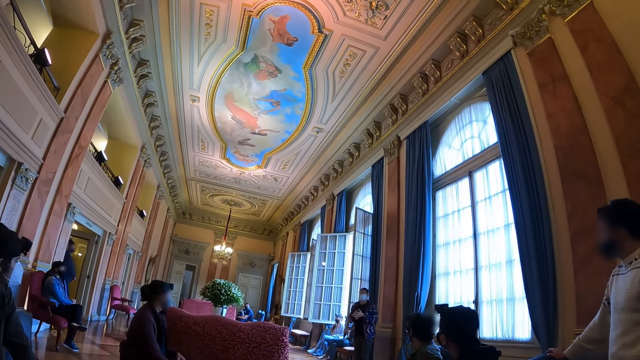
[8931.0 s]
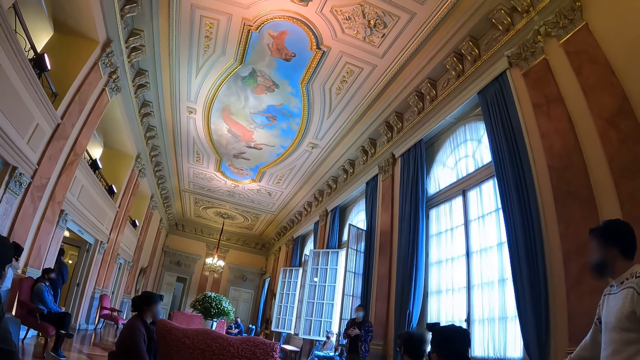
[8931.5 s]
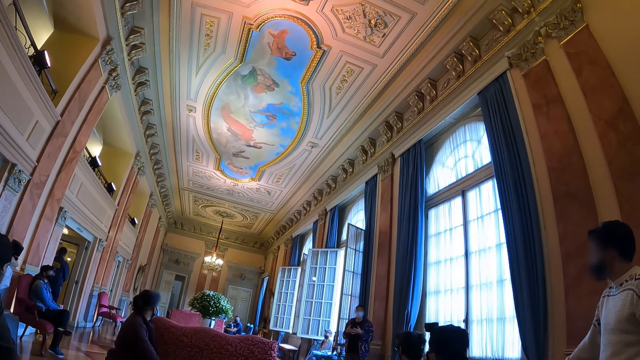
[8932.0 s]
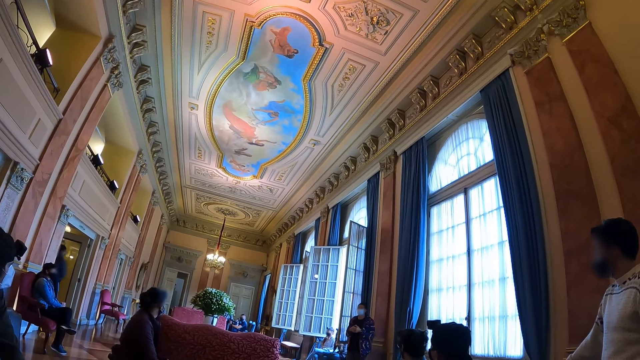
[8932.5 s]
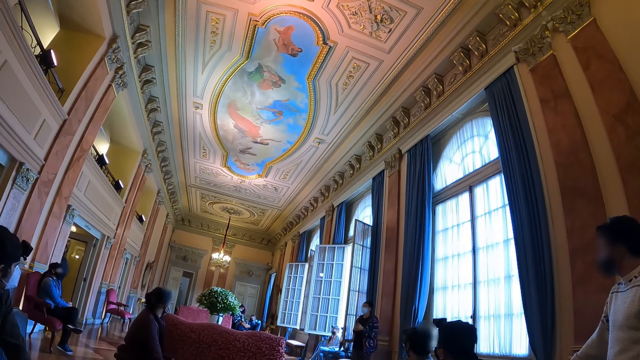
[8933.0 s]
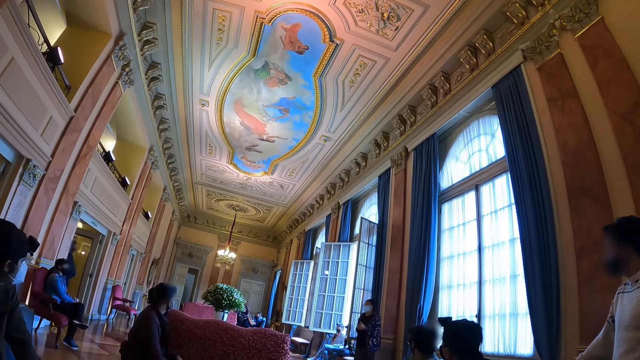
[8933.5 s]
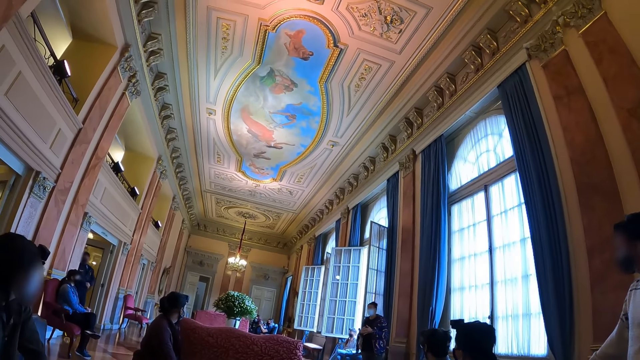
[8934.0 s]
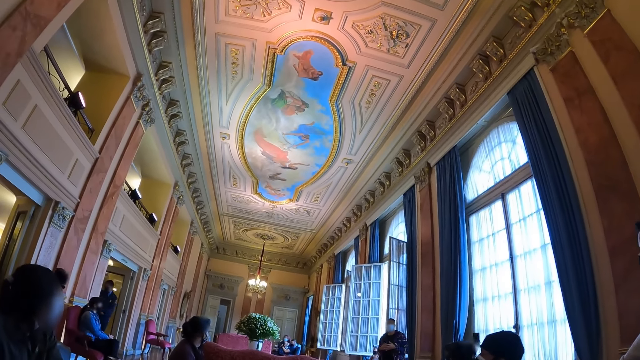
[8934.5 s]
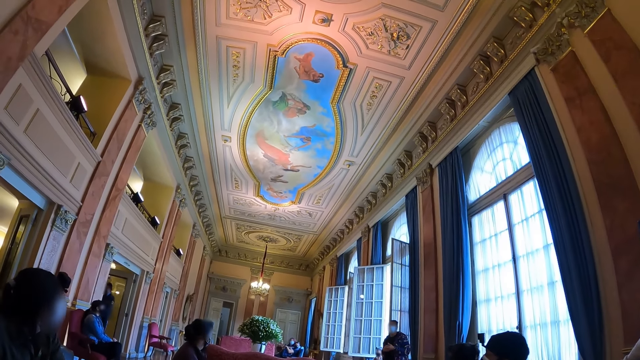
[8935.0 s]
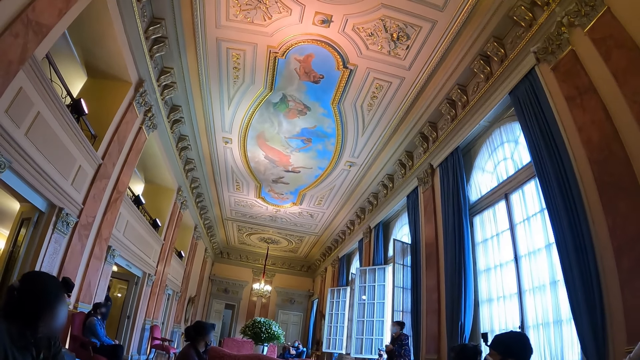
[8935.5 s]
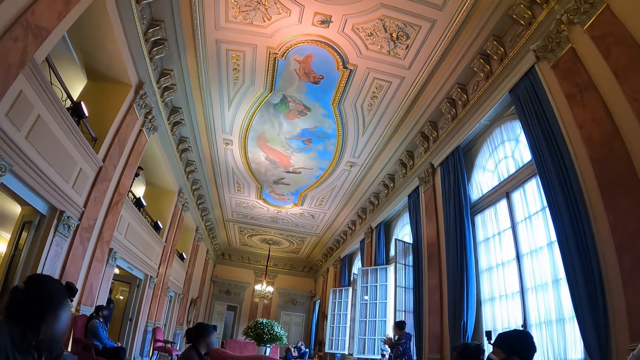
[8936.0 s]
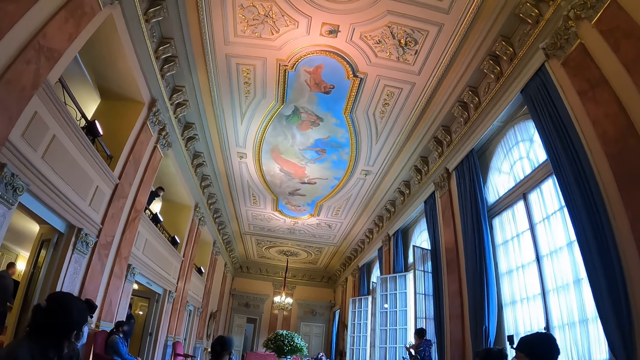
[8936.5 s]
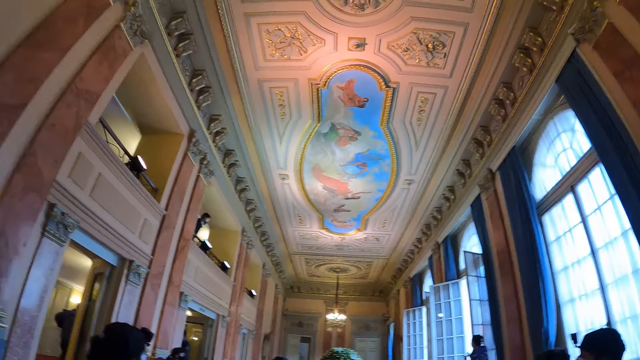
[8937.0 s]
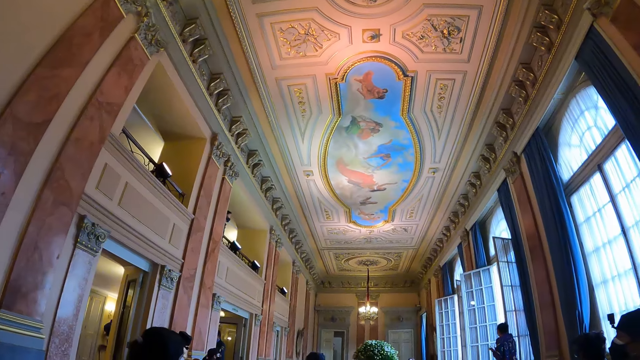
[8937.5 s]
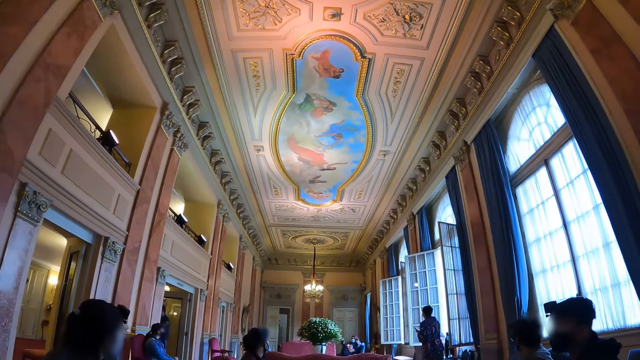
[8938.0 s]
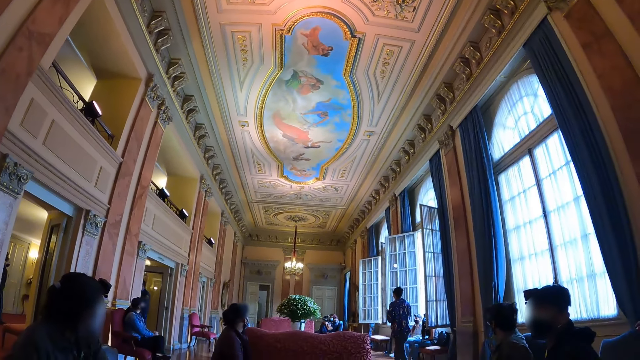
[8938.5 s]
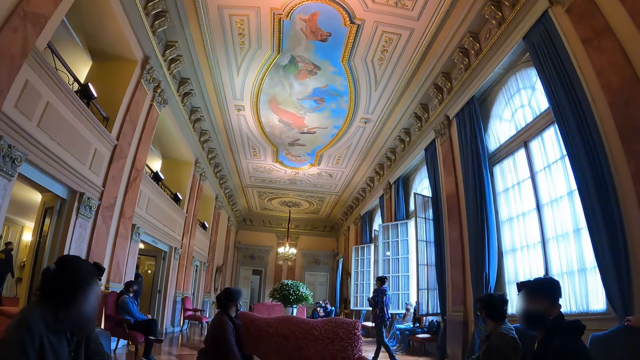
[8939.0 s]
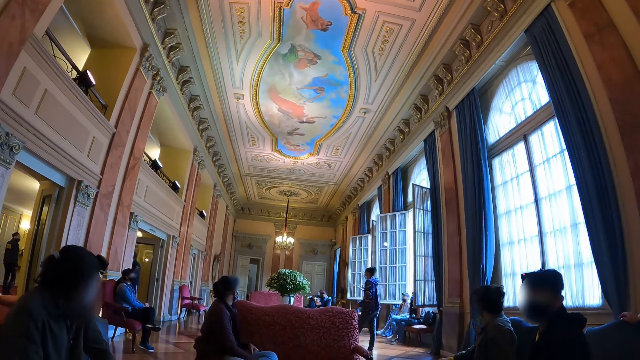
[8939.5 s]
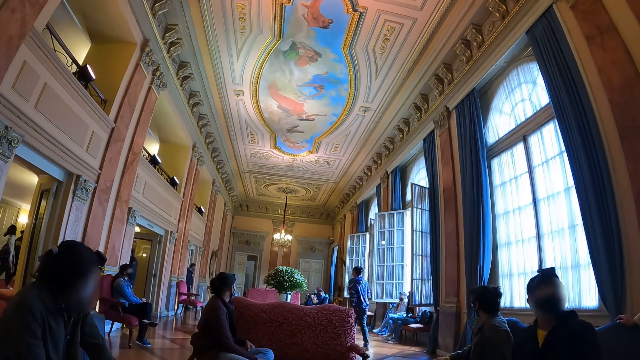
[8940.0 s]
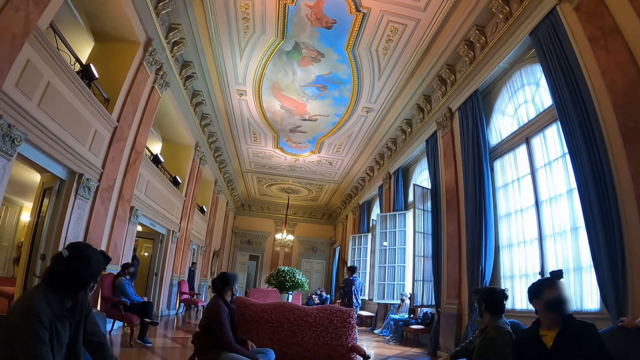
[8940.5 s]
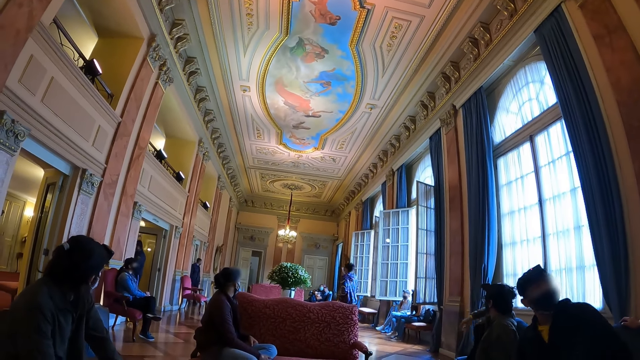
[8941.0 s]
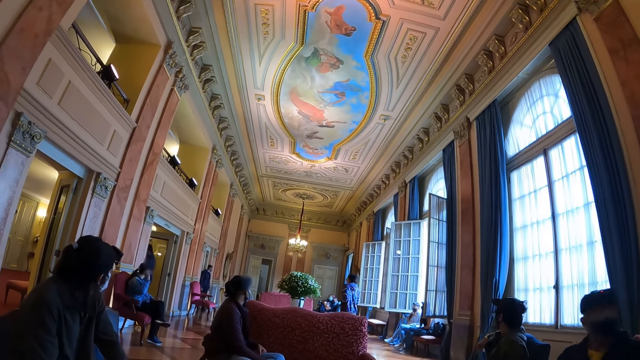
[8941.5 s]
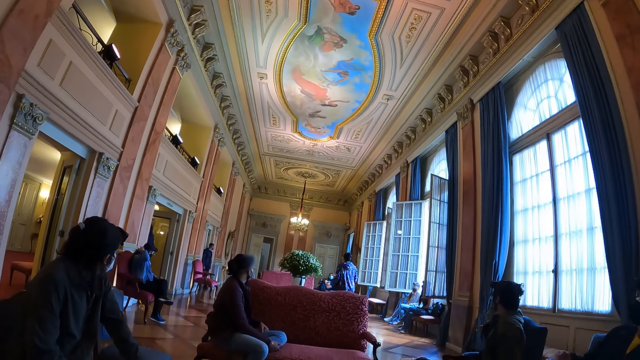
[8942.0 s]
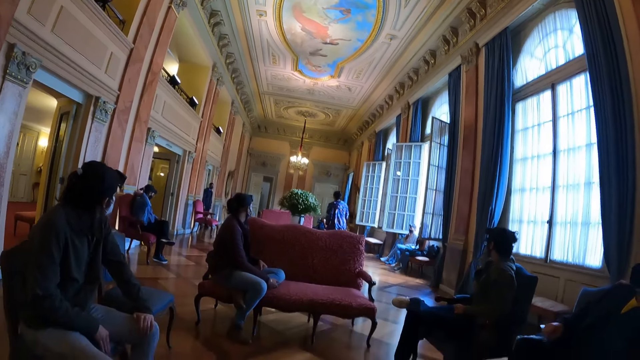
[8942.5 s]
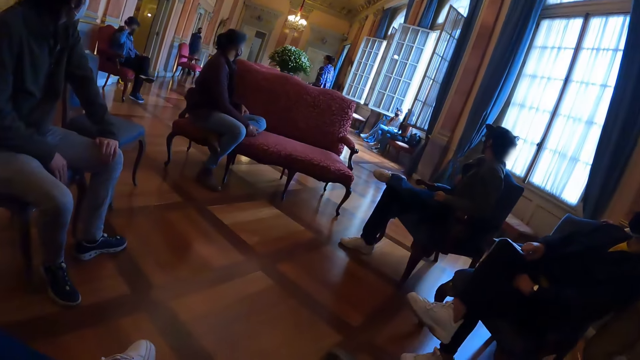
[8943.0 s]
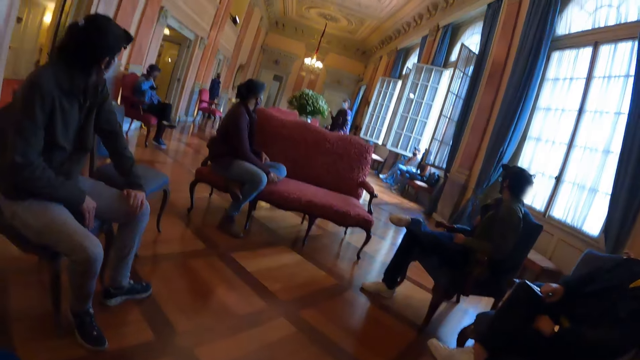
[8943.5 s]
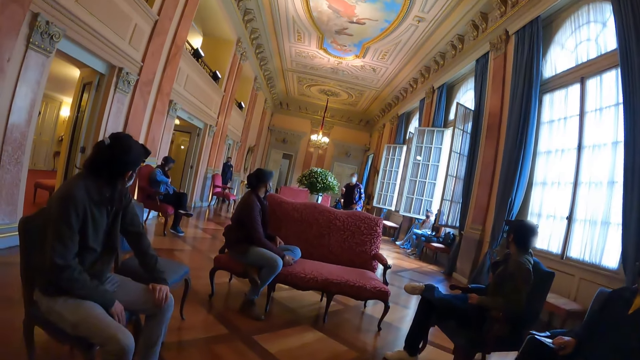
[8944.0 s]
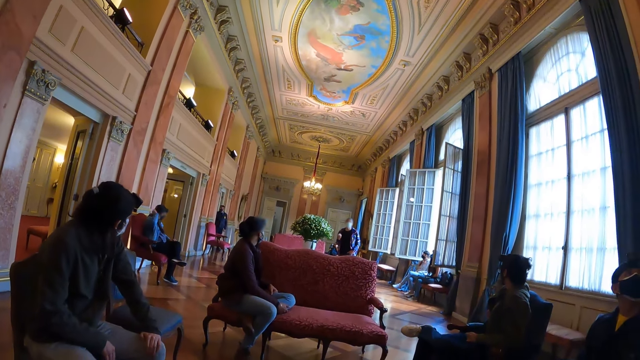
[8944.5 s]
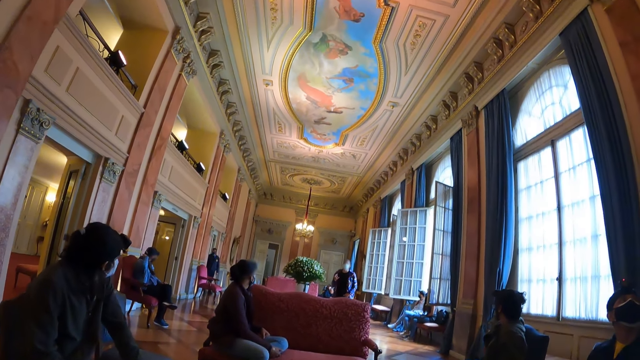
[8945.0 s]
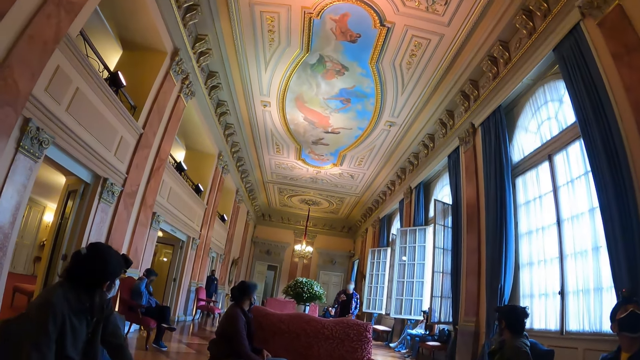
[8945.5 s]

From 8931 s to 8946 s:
The camera wearer looks around. A person walks around. The person interacts.

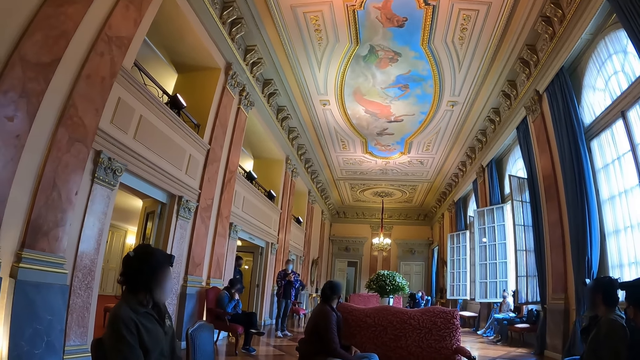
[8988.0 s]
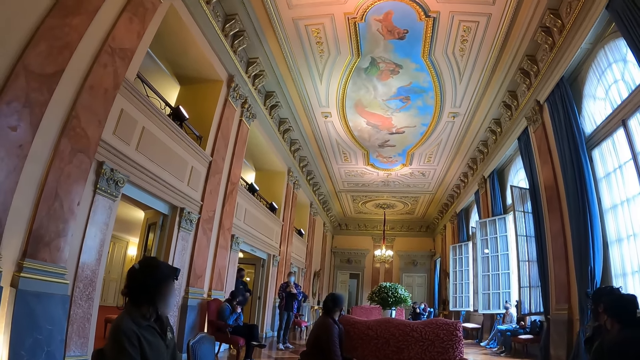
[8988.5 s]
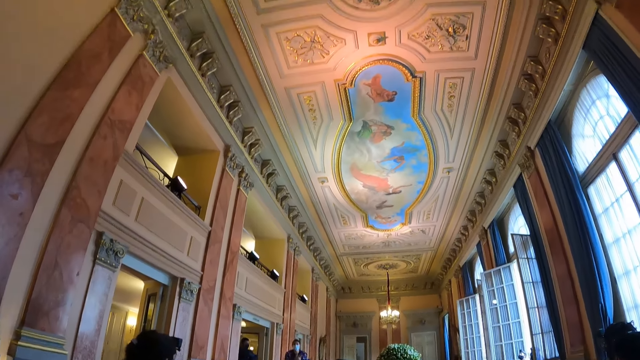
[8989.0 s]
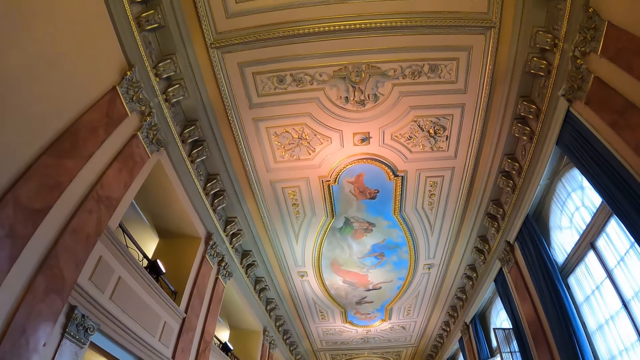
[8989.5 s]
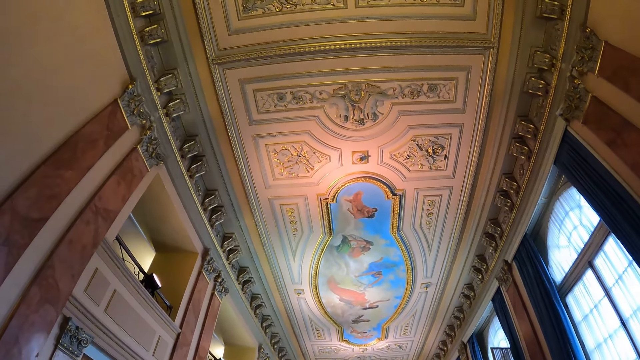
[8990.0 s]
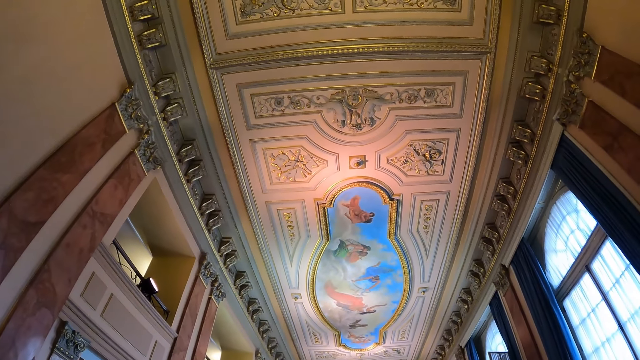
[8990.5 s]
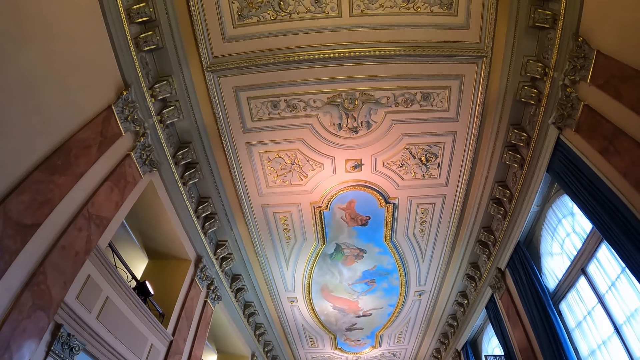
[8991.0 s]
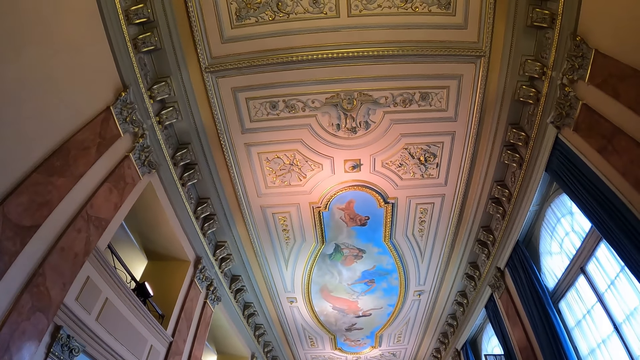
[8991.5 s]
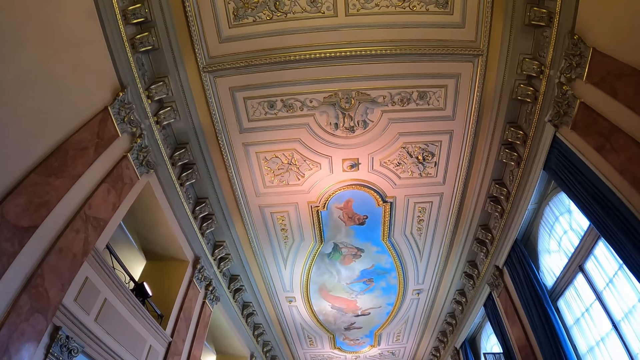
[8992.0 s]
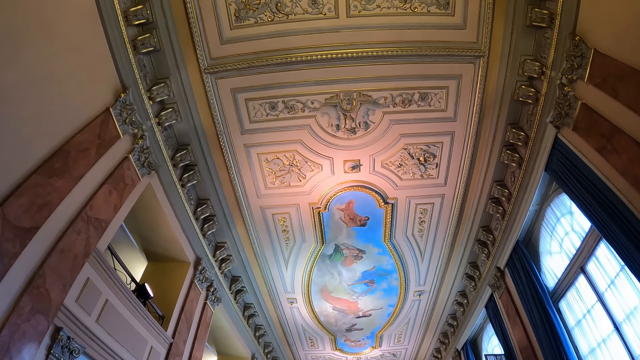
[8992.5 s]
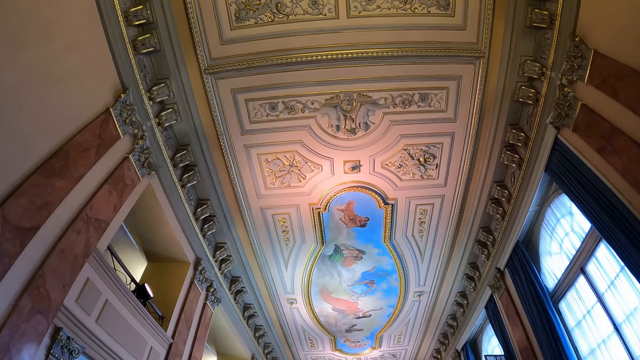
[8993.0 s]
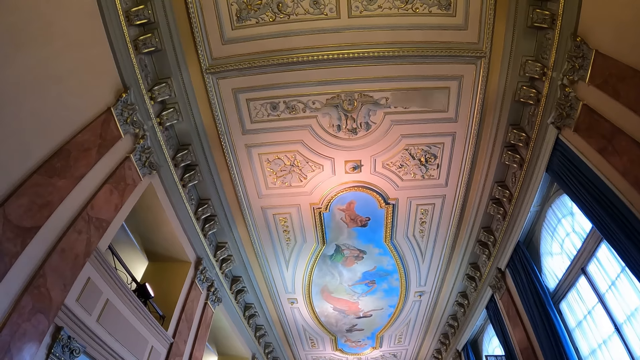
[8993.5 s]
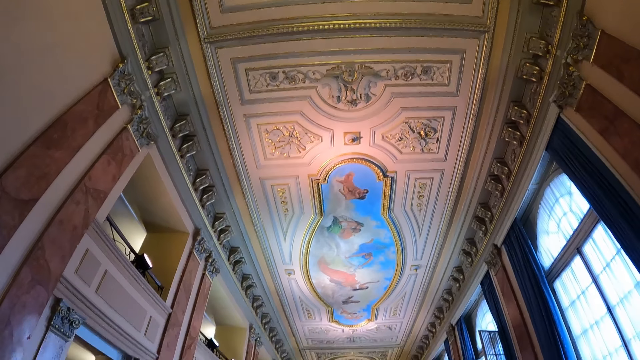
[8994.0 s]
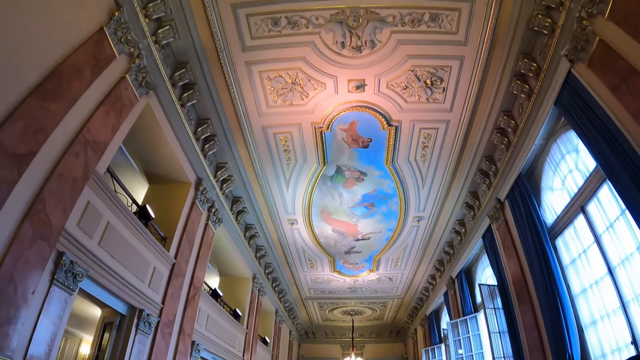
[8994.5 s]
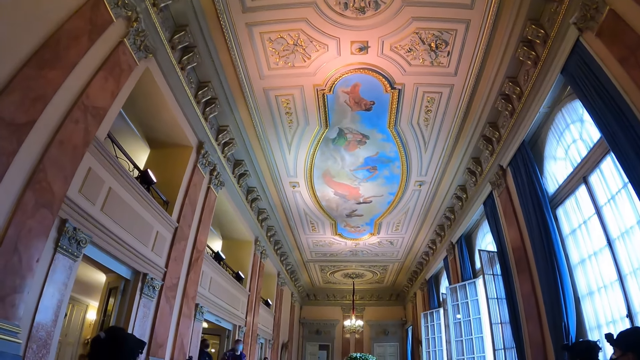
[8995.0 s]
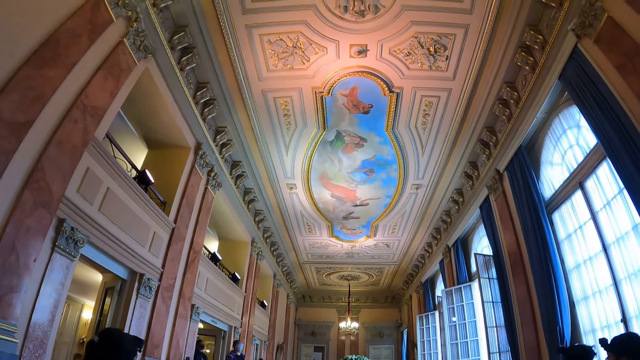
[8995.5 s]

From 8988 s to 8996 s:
The camera wearer looks at the ceiling.
